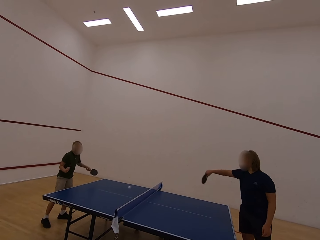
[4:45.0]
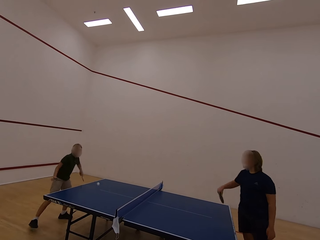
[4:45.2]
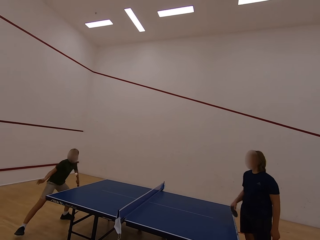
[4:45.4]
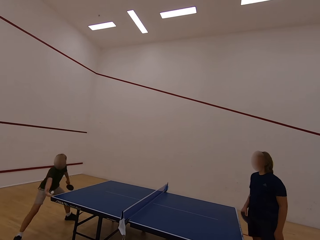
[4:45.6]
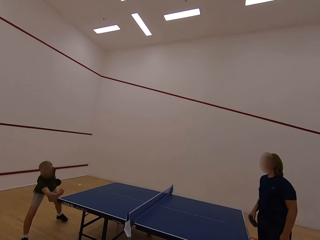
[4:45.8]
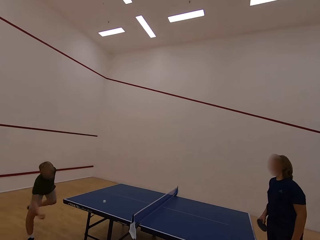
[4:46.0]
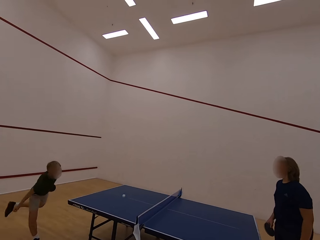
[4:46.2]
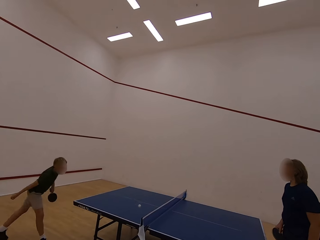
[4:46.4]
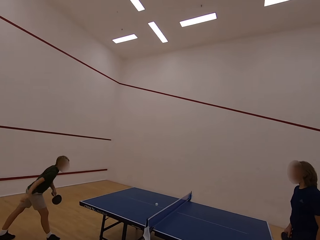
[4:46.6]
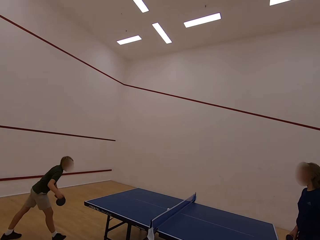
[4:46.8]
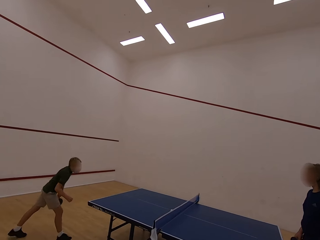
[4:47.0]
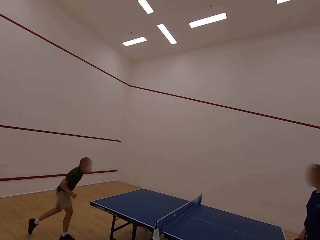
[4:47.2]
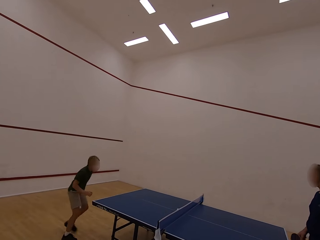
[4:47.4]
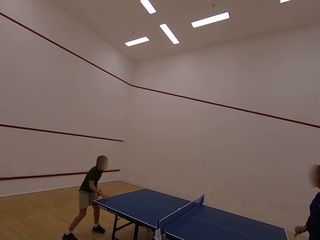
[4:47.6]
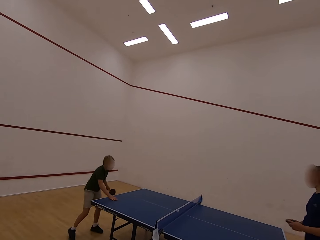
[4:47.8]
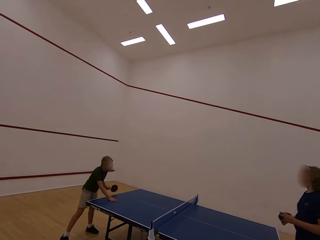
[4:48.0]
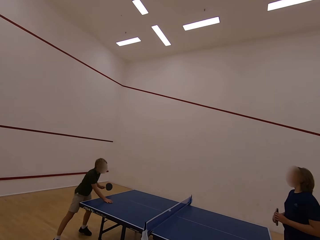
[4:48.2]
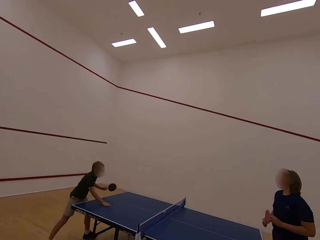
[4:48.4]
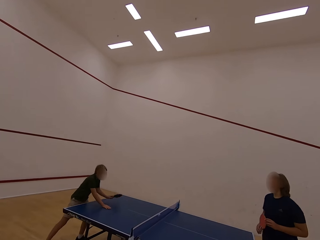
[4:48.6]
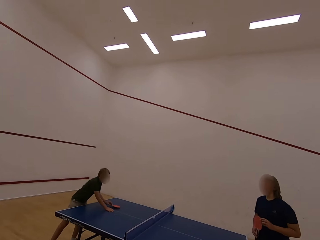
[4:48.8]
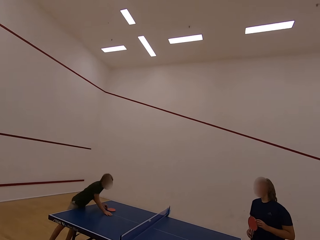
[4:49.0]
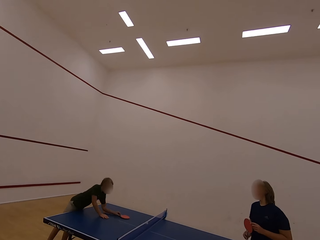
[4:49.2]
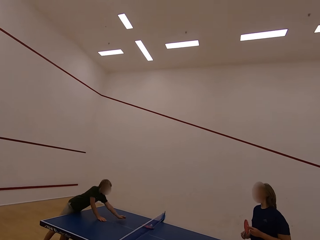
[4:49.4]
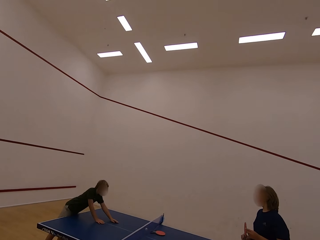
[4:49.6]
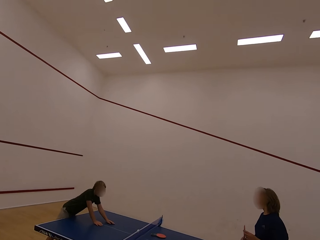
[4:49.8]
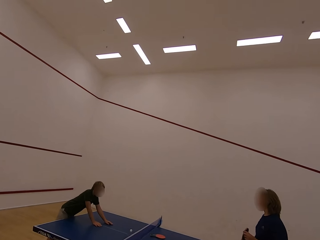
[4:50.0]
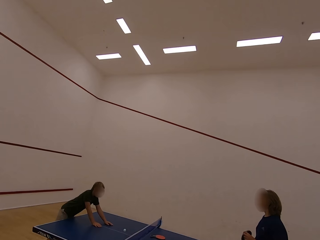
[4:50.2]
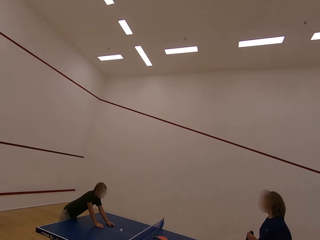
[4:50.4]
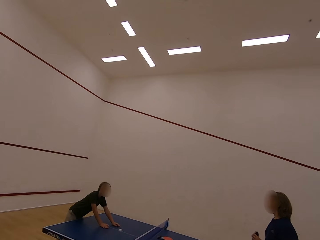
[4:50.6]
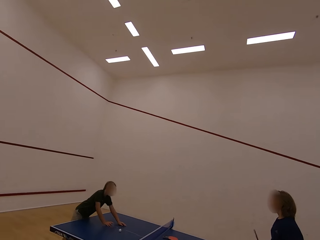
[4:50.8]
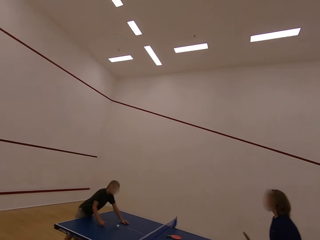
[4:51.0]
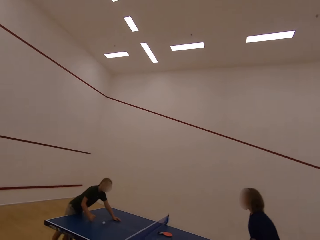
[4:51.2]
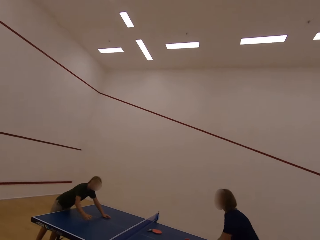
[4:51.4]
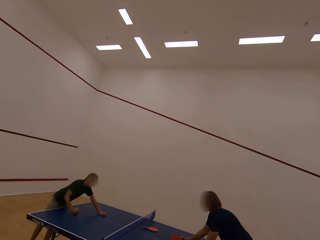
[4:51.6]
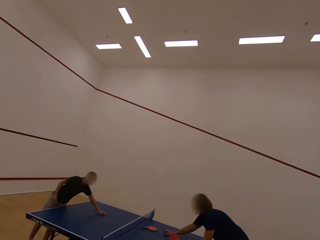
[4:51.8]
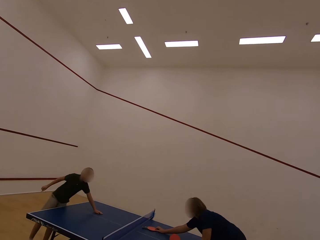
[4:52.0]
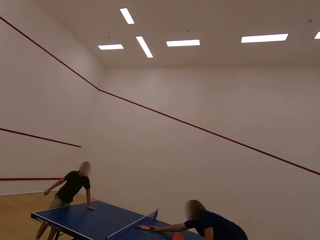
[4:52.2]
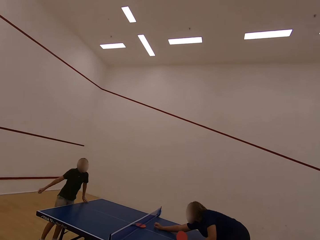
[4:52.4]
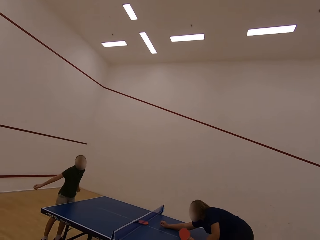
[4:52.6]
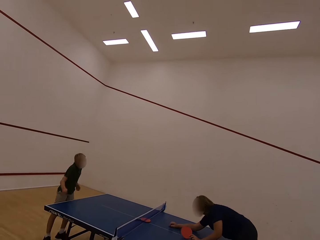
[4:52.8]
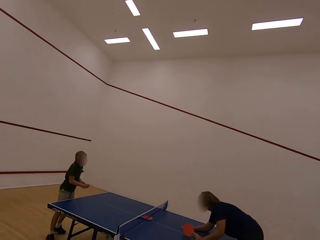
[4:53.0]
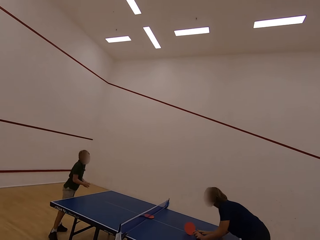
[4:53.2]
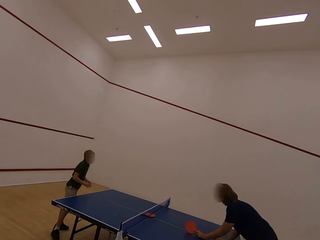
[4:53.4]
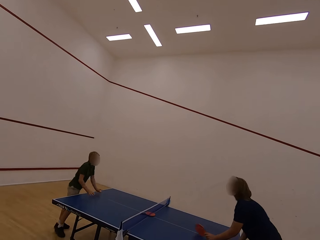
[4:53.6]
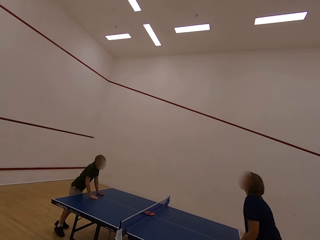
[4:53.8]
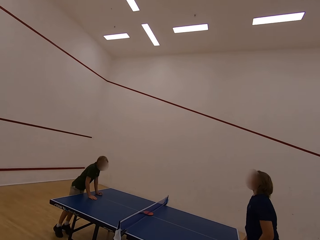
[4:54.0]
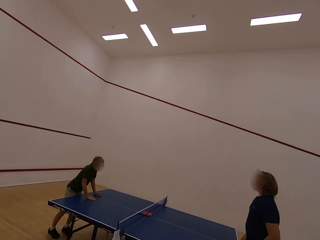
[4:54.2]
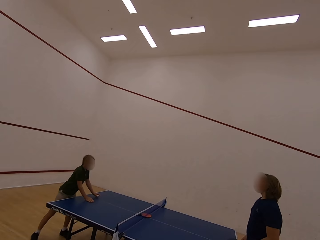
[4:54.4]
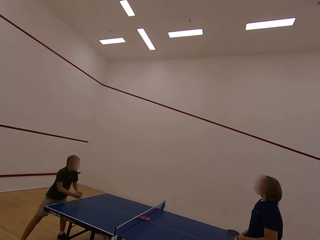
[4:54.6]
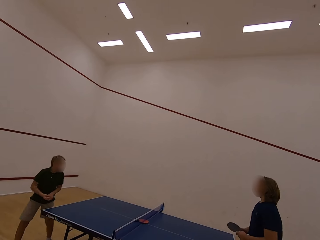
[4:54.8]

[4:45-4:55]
A woman hits the ball towards a boy. The boy touches the table and pushes the racket on the table. The camera wearer stares at the table. The woman touches something. The boy swings both hands.

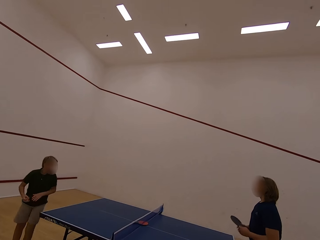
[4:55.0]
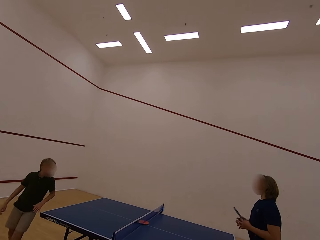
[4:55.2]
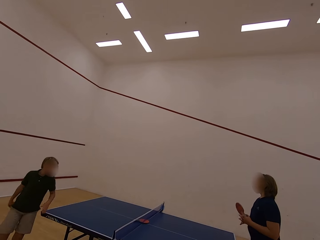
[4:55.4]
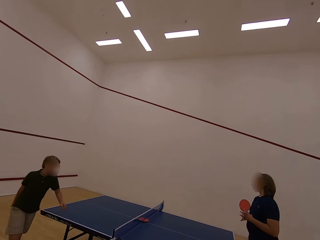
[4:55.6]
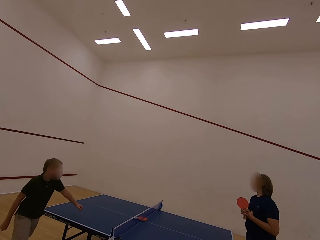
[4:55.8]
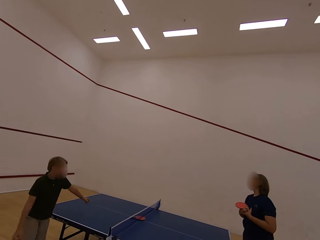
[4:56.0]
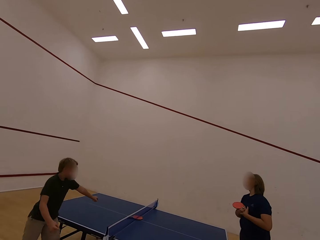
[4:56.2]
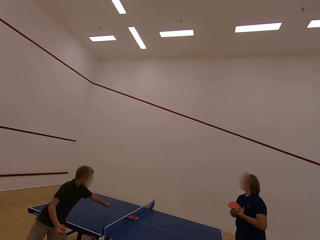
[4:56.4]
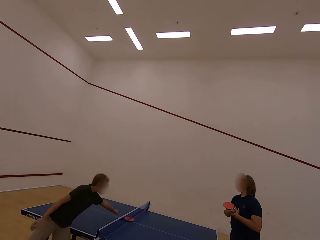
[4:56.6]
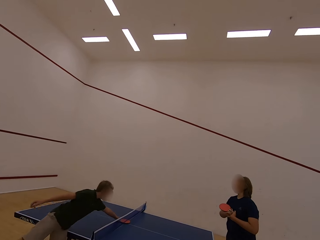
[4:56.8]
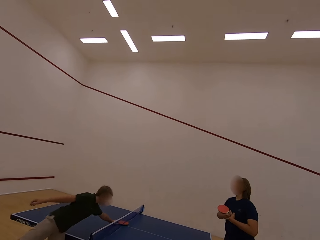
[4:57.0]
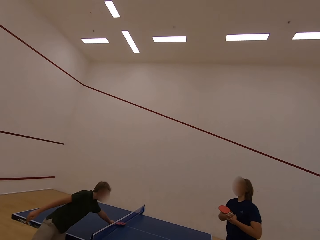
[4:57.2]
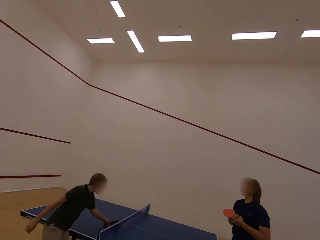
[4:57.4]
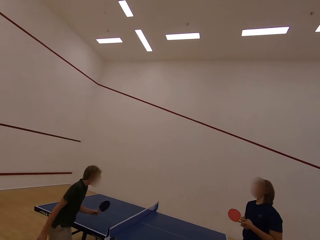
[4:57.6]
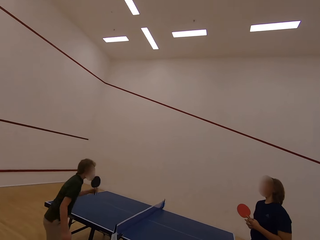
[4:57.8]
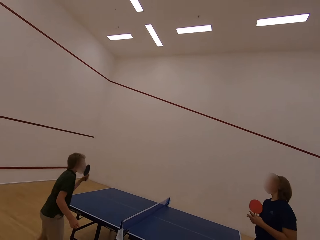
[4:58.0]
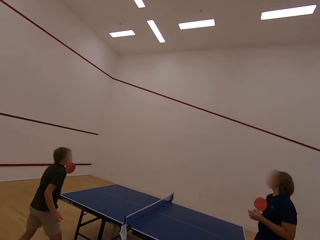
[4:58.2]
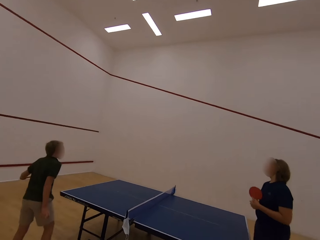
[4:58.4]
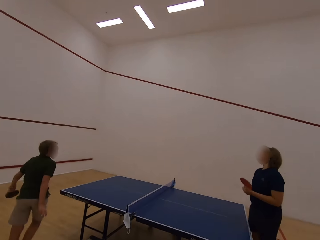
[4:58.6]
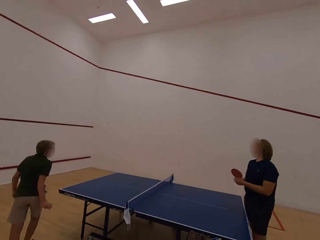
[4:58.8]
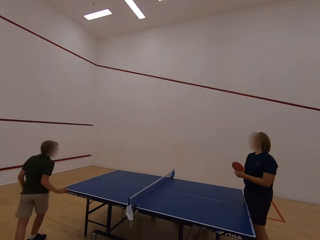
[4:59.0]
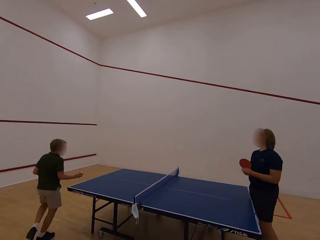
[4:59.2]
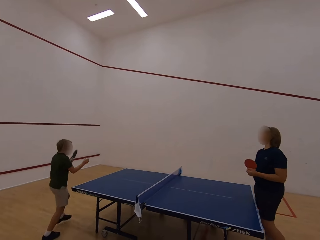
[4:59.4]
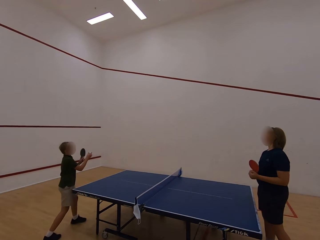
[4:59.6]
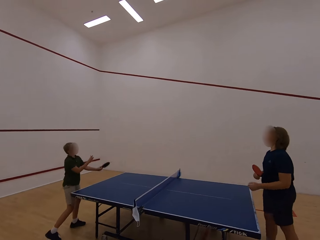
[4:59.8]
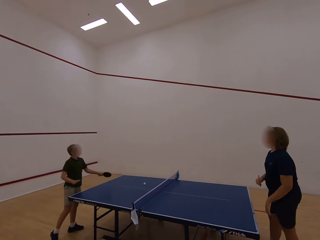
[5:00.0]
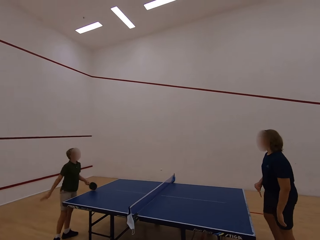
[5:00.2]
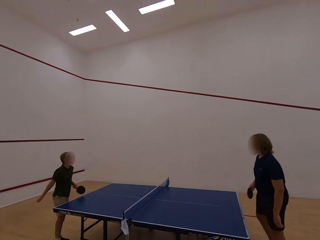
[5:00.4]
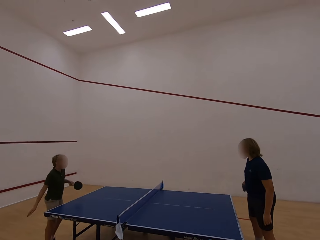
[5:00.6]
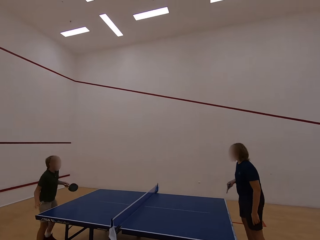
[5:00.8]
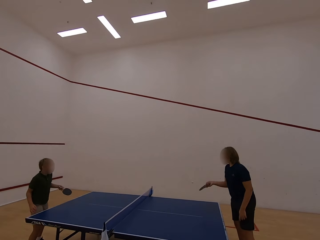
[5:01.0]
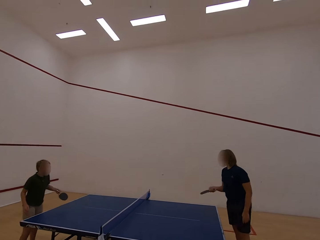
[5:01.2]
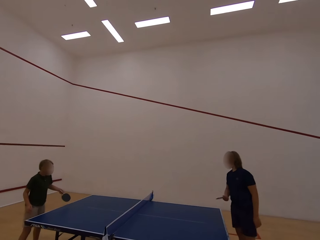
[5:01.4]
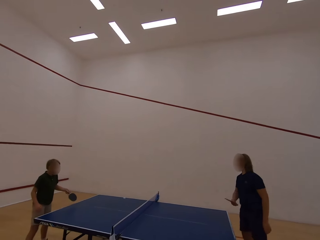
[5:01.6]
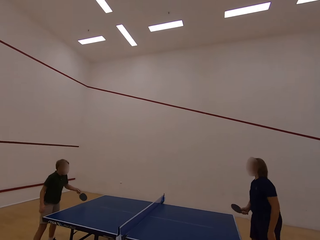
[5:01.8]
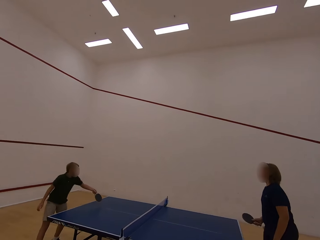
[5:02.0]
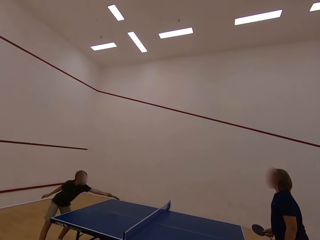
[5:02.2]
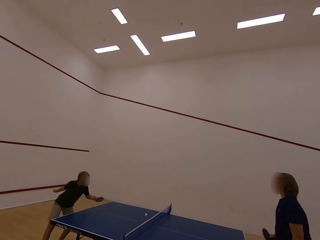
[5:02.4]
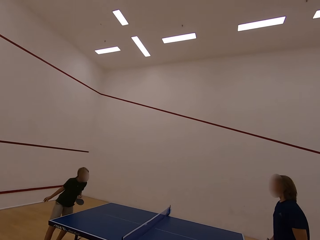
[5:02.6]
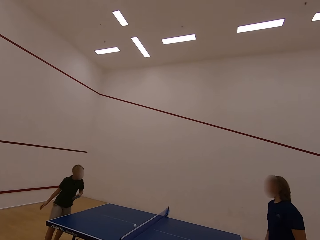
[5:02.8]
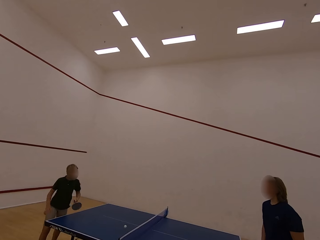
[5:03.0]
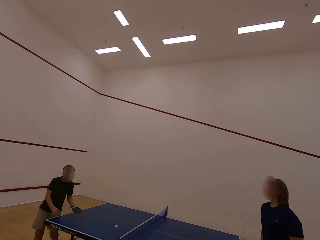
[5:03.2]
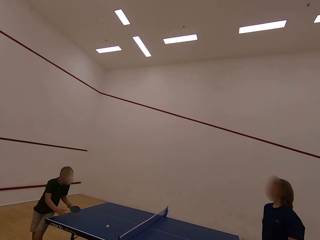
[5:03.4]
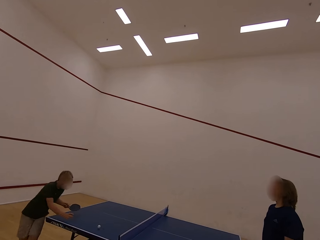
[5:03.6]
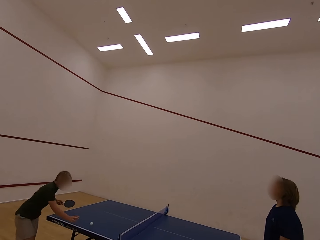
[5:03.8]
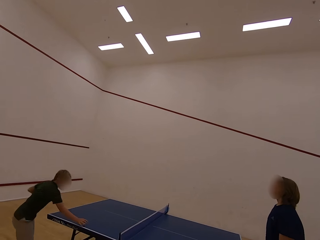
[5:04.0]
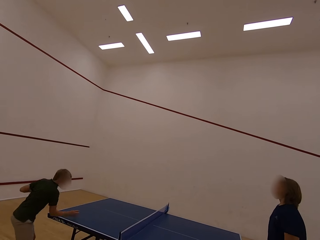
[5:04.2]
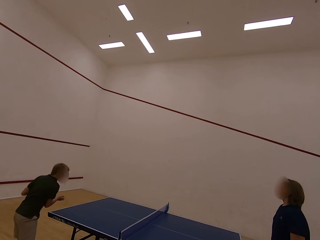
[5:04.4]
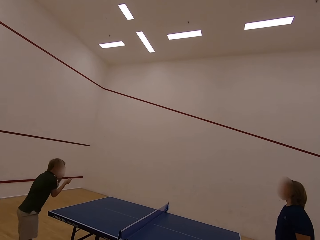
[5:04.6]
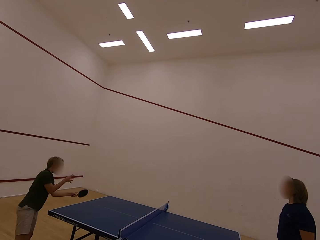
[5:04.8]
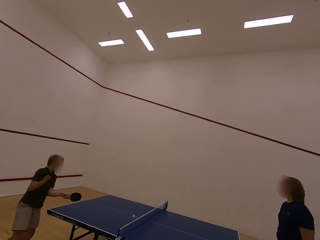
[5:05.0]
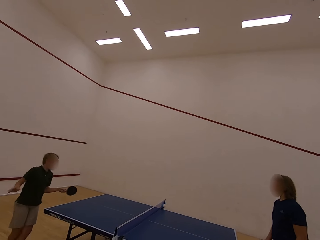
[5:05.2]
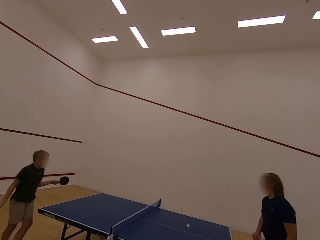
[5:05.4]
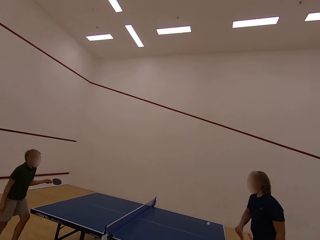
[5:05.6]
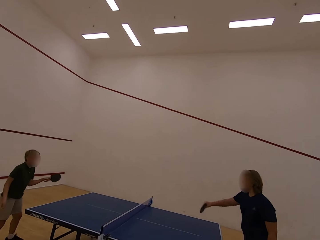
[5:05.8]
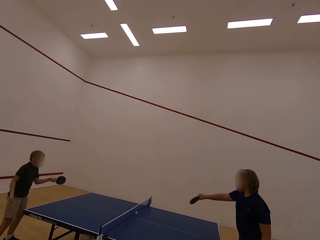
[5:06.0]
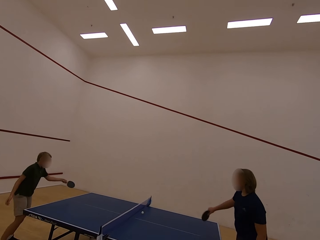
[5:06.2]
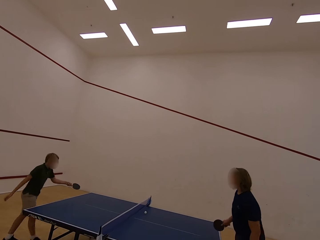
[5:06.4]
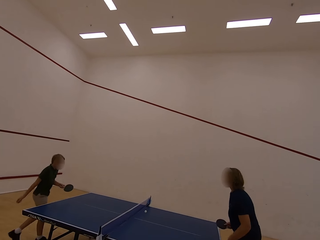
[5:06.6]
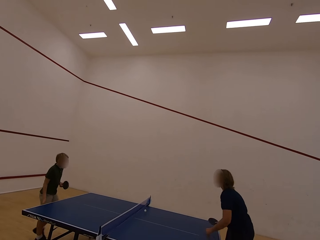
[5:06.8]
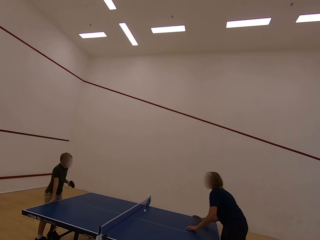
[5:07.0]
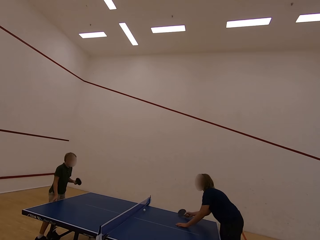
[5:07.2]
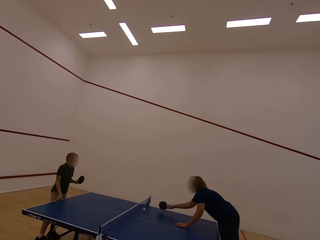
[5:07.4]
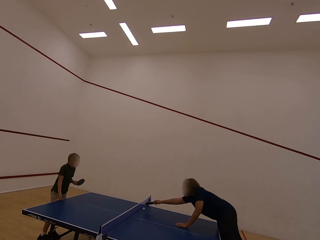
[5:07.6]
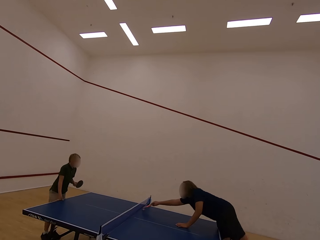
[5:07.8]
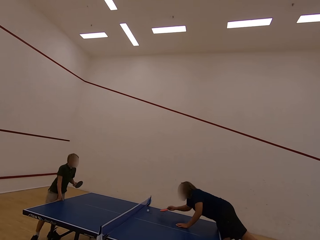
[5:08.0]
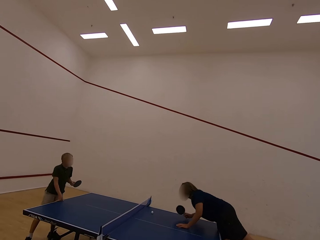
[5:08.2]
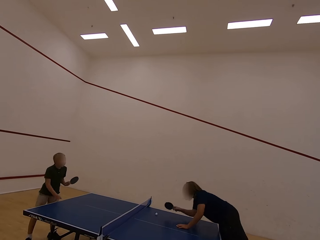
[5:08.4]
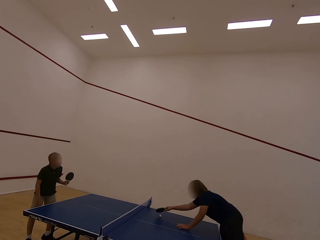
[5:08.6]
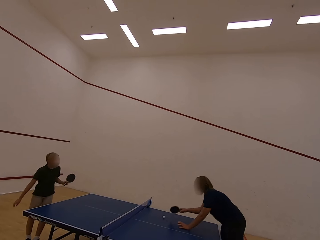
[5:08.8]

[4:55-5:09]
A boy moves around the table. The boy walks in the room, picks the ball, picks the racket with the left hand, walks in the room and moves around the table. The boy plays table tennis with a woman. The woman plays table tennis. The boy moves around the table, picks up the ball with the right hand and plays table tennis with the woman. The woman plays table tennis. The woman moves around the table.
